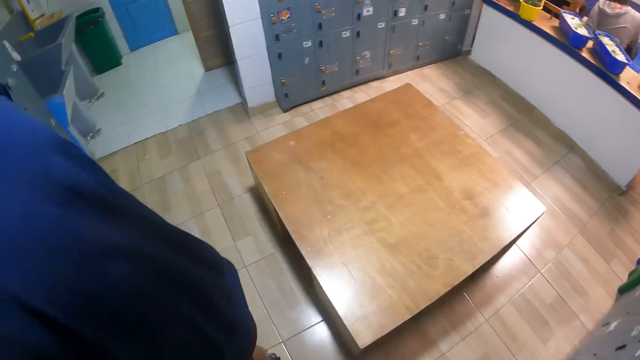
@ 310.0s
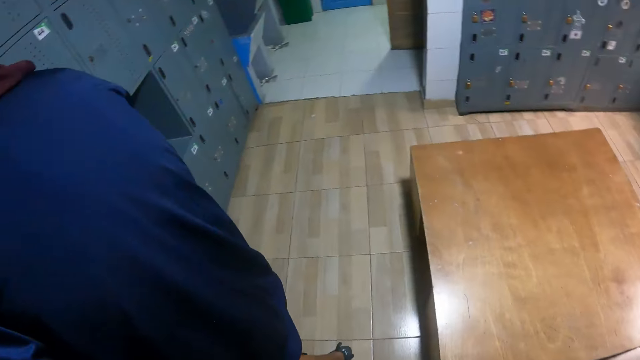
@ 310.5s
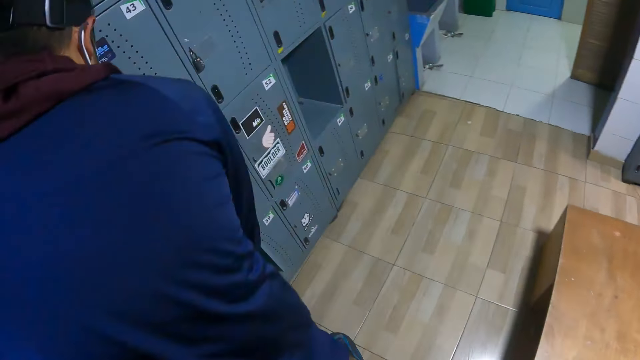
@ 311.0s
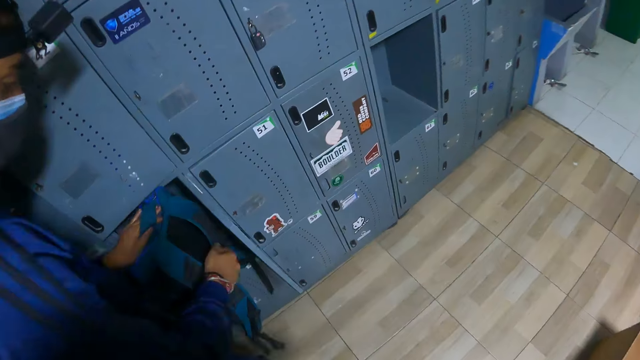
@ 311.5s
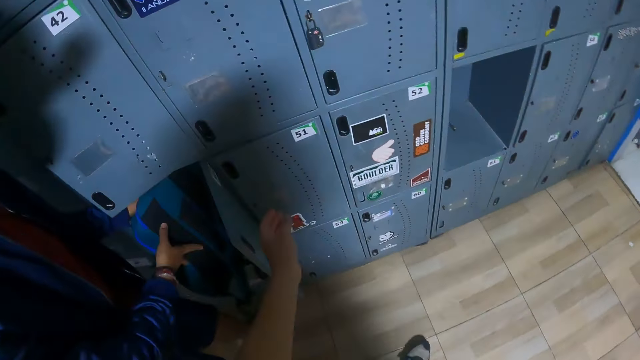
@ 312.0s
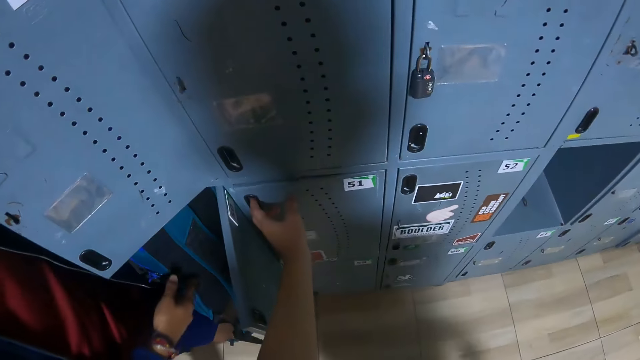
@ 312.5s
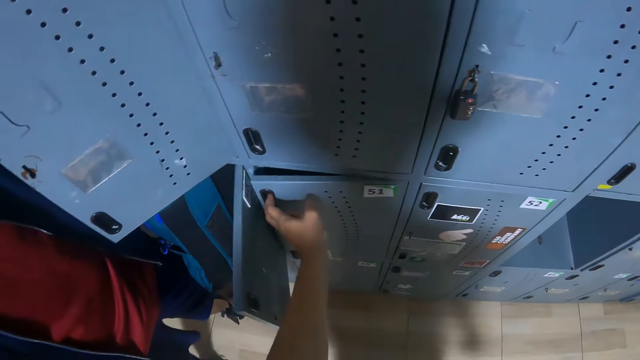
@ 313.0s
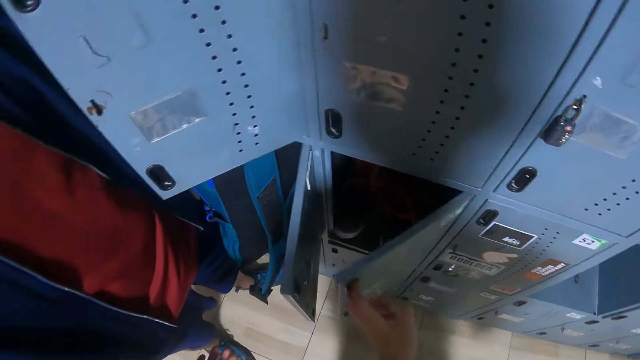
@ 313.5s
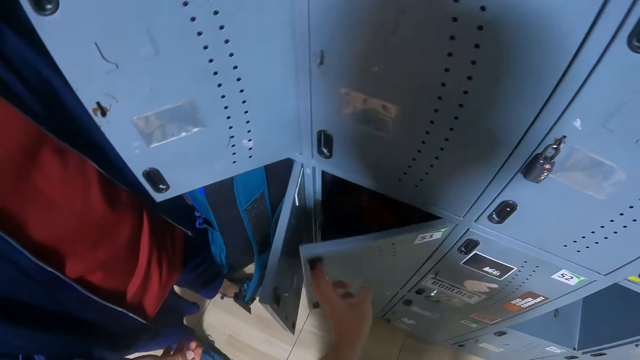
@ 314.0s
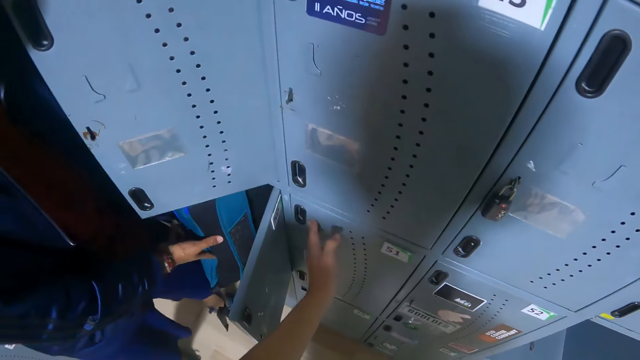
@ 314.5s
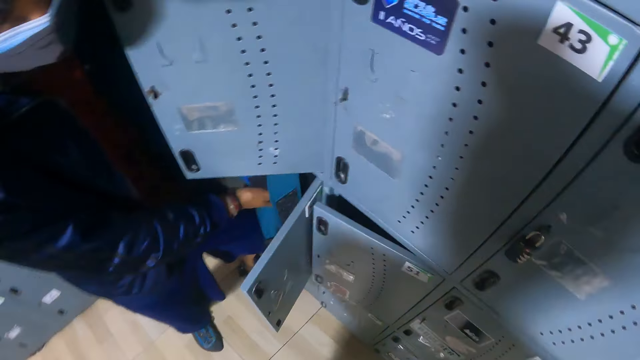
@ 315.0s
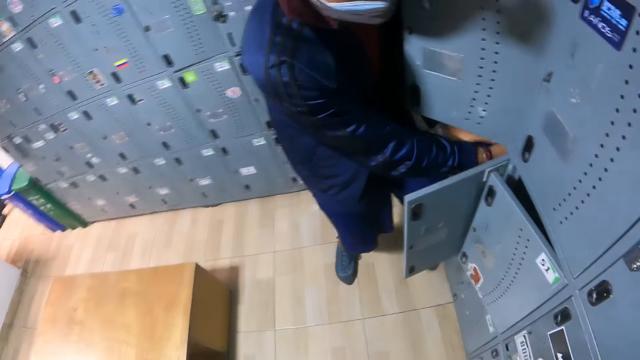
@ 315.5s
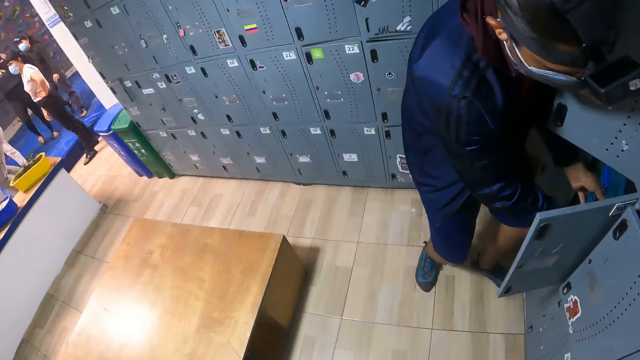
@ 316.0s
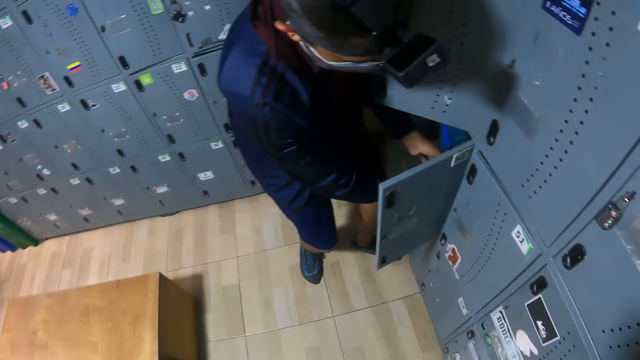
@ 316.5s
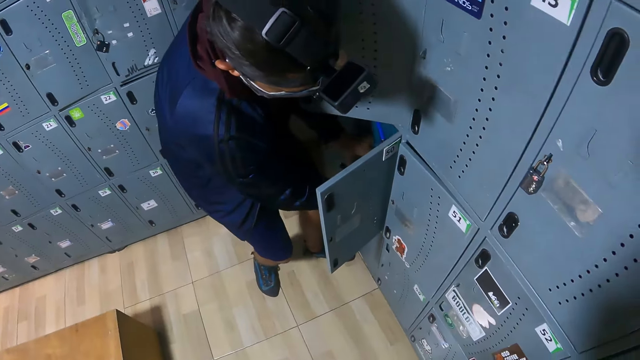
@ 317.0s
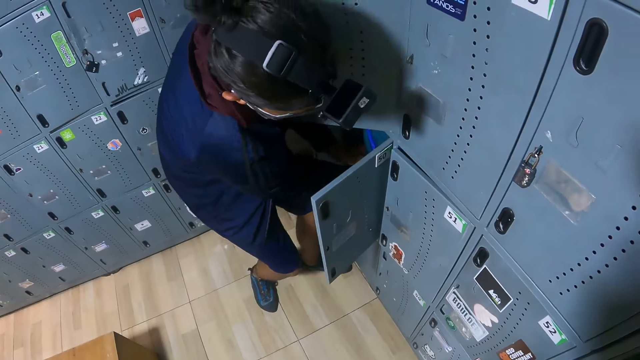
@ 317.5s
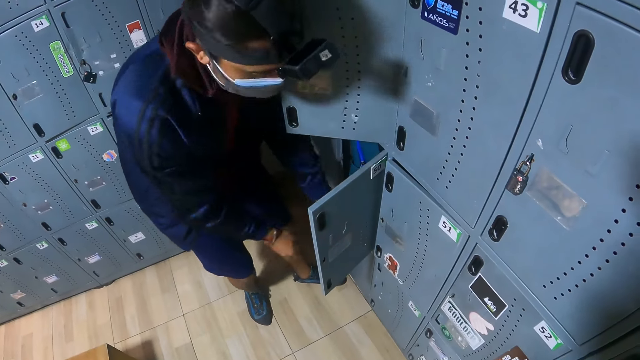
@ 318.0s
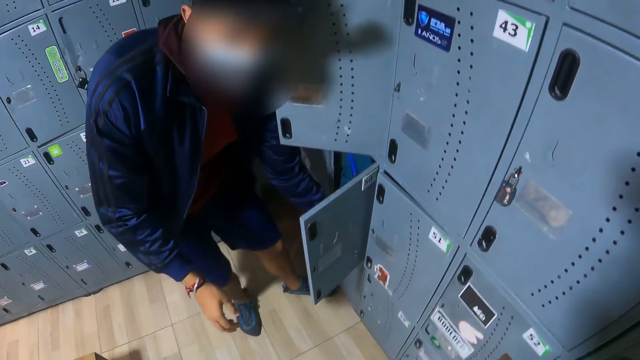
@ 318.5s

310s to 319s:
The camera wearer looks around. A man adjusts a bag inside the locker with both hands. The man holds the bag. The camera wearer opens the locker with his left hand. Another man opens the locker. The other man closes the locker. The camera wearer closes the locker with his left hand. The first man holds the bag.

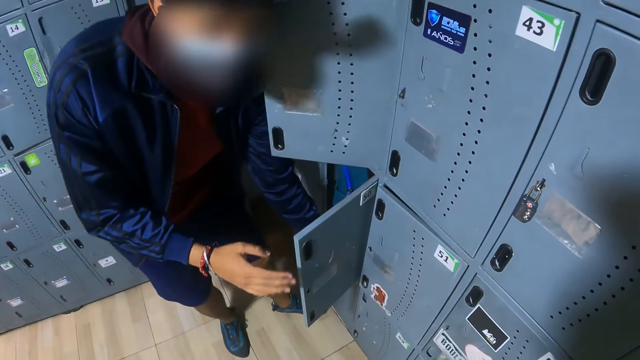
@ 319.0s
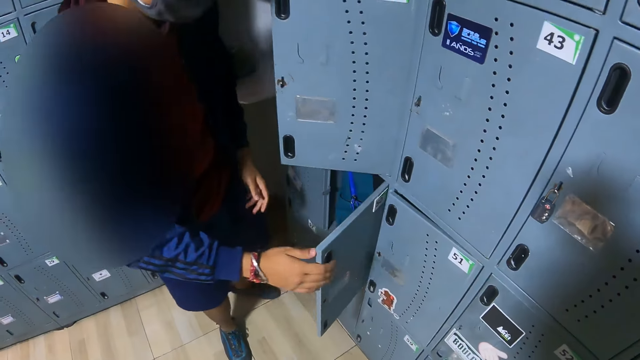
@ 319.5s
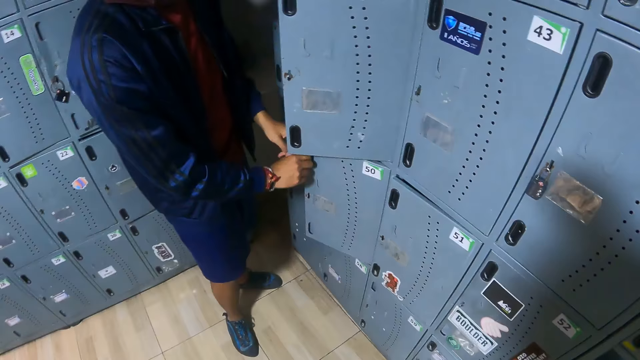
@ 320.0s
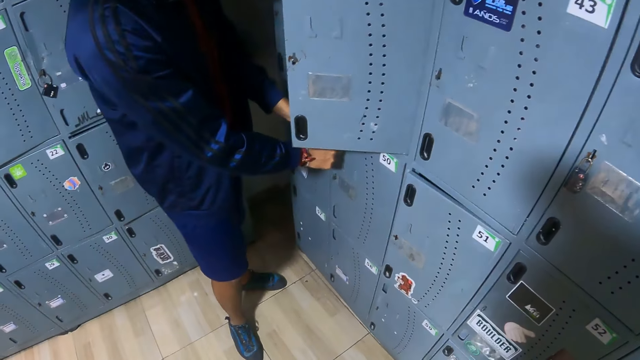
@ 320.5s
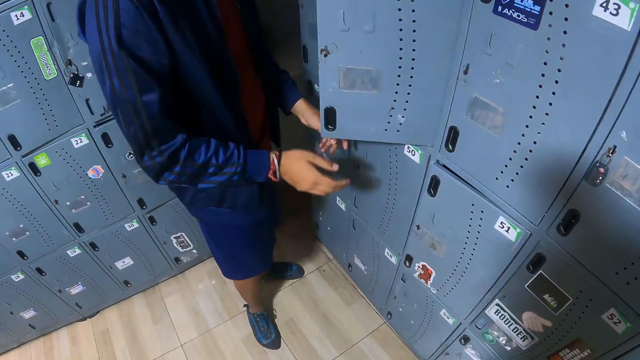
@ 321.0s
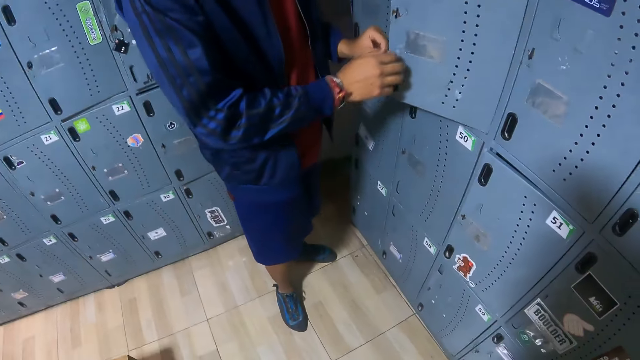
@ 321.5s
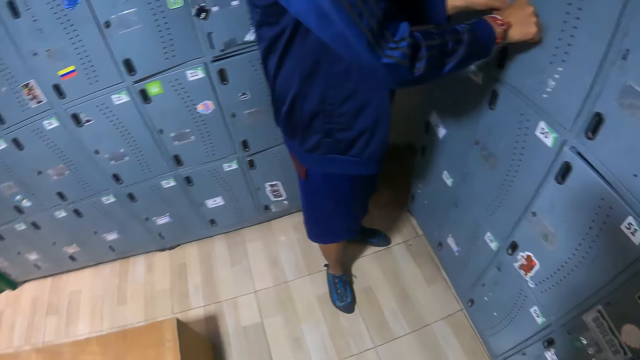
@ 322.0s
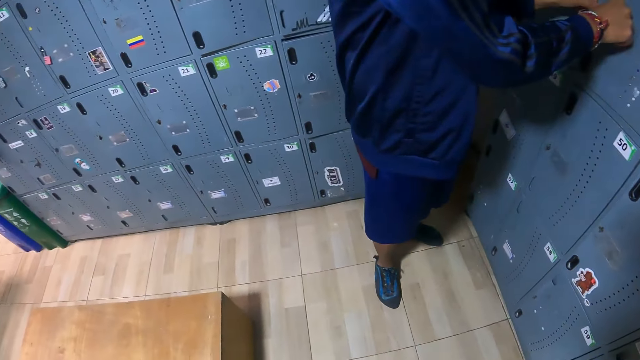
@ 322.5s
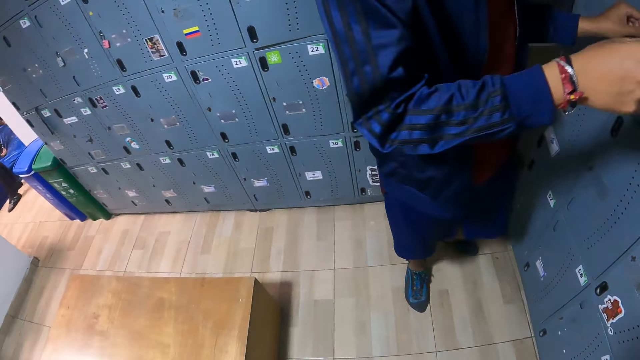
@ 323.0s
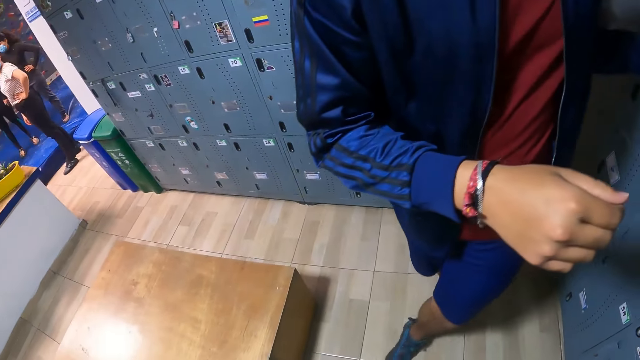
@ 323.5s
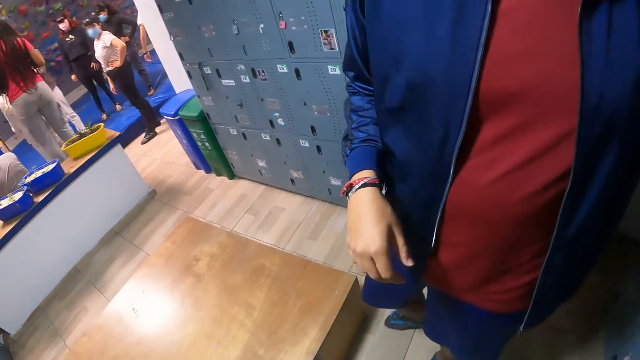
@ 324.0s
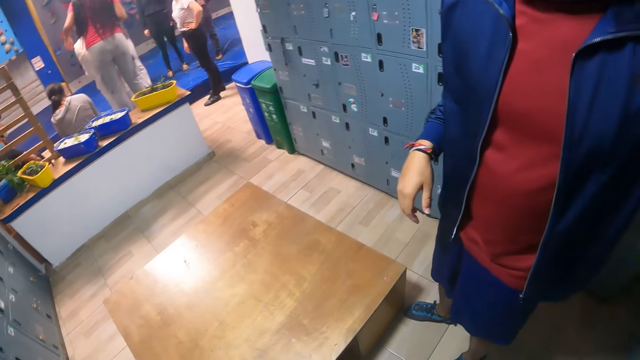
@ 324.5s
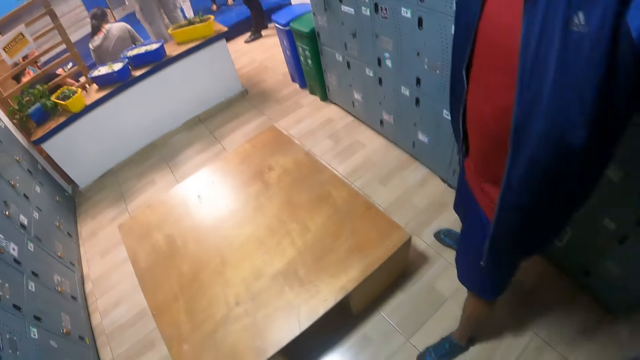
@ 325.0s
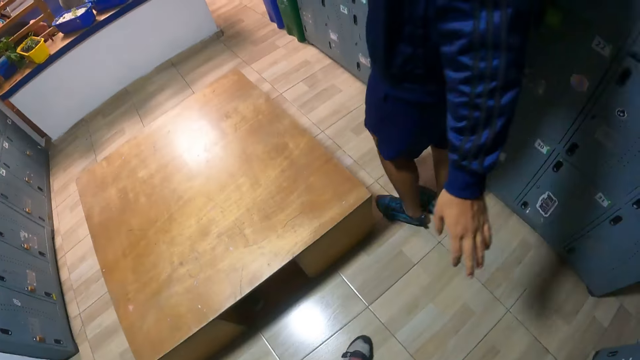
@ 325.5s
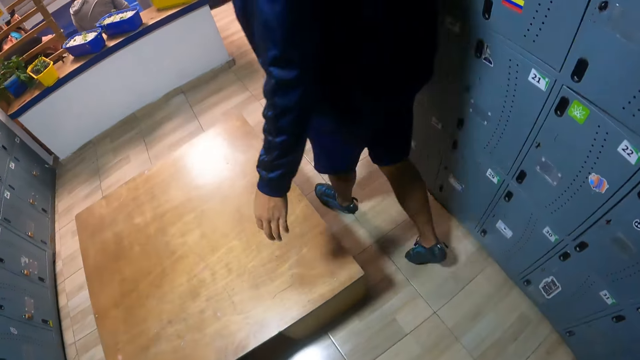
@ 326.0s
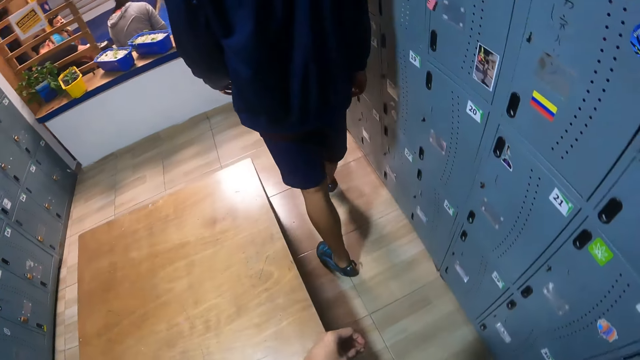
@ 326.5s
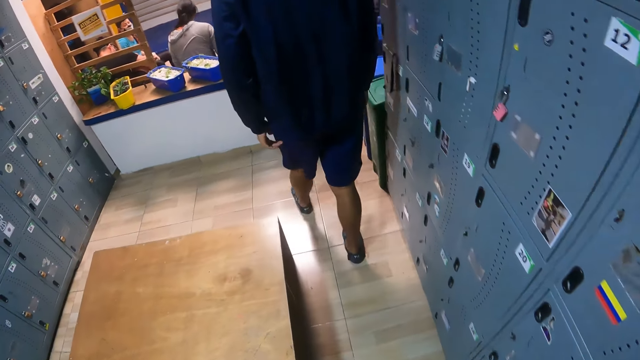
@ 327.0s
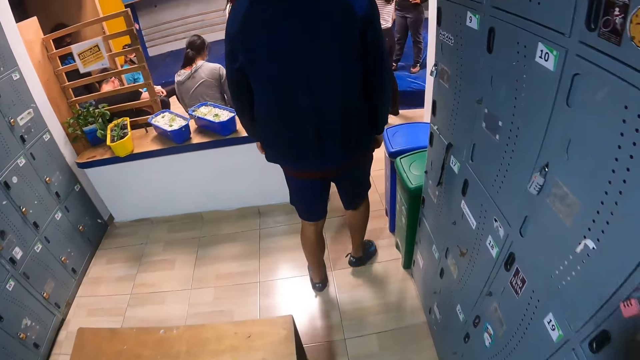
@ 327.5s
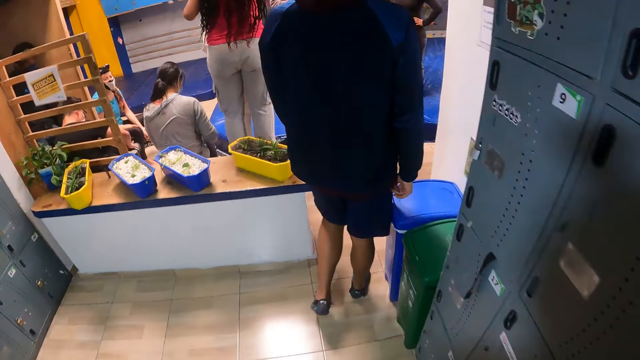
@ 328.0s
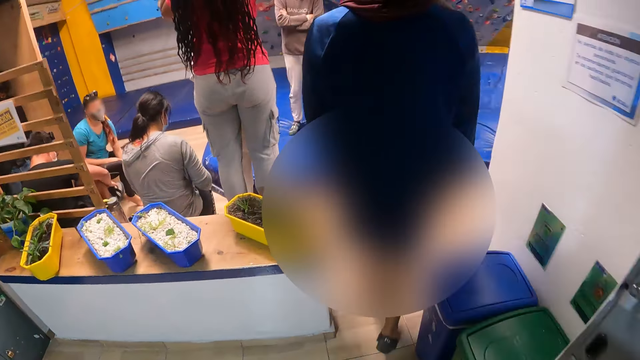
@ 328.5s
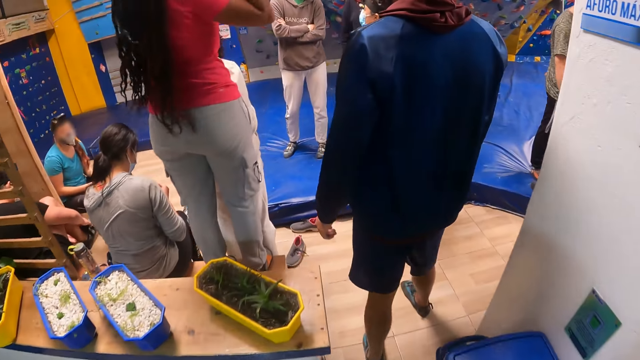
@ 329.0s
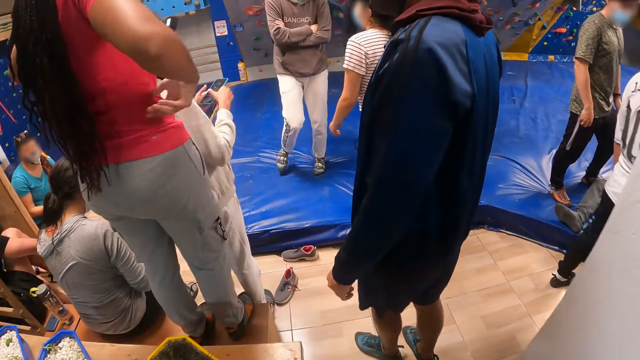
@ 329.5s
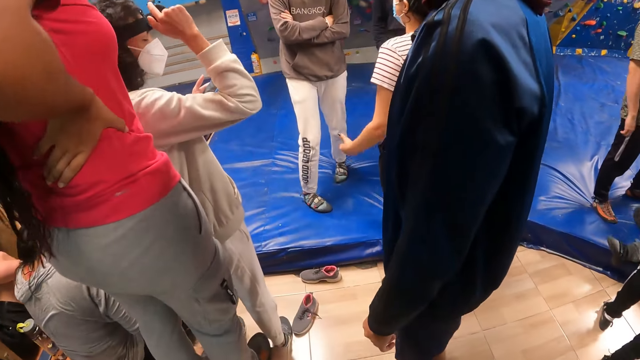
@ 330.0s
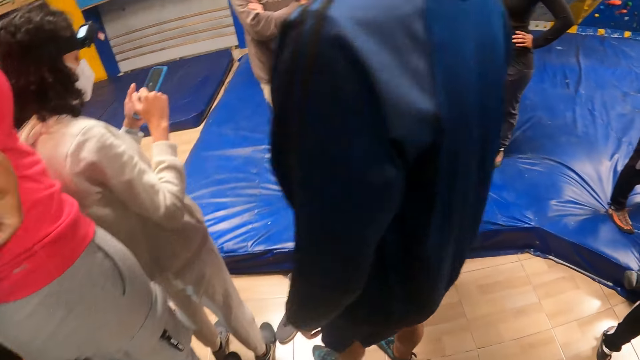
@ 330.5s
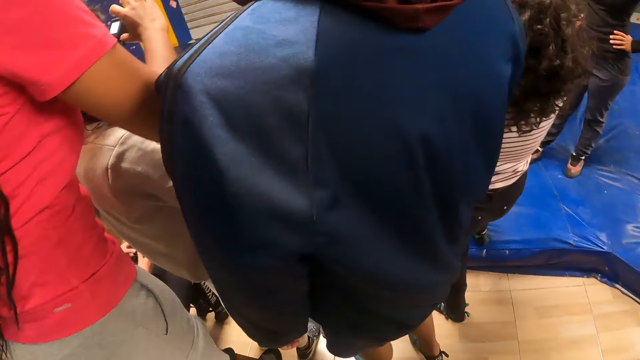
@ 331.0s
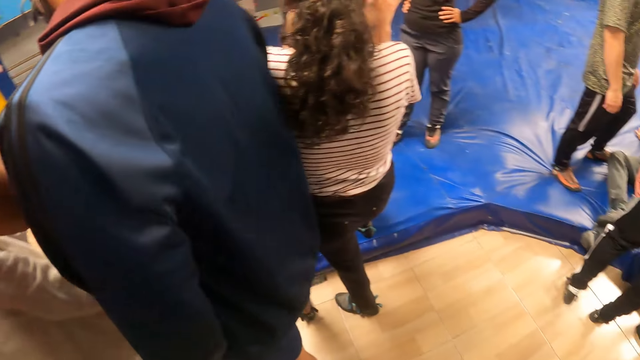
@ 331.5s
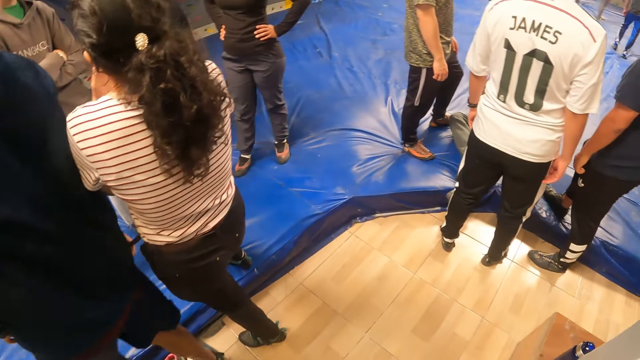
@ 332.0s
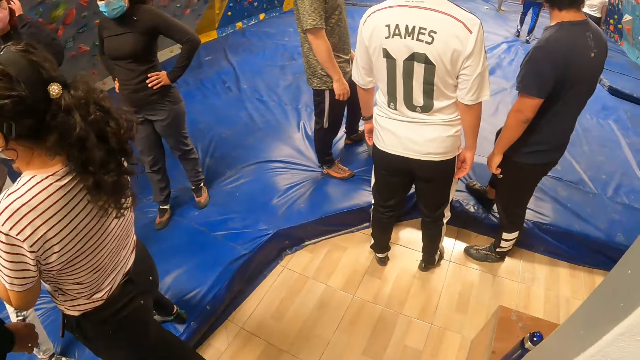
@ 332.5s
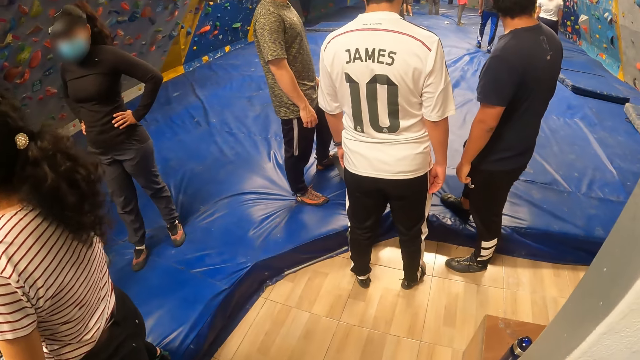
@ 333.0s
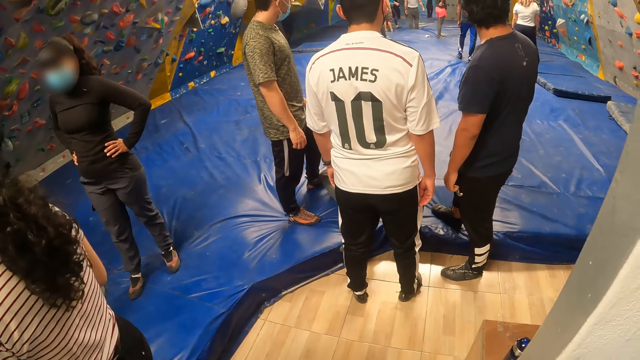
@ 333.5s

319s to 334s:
The man closes the locker with his right hand and closes the locker with both hands. The camera wearer looks around. They walk to a gym. A woman operates a phone with both hands. The camera wearer looks around.
